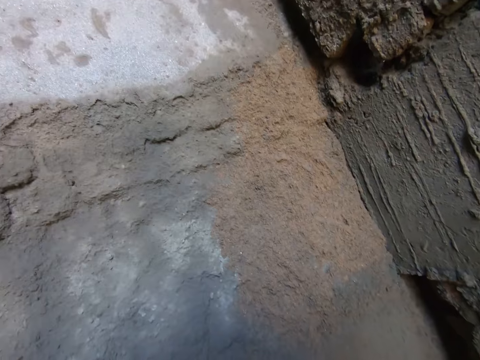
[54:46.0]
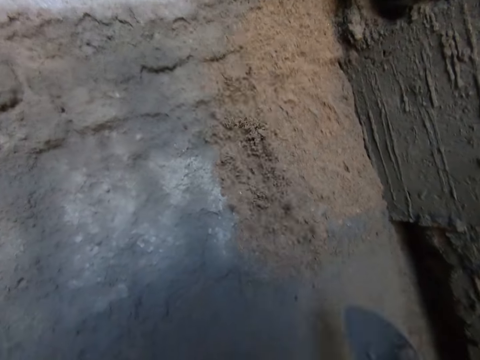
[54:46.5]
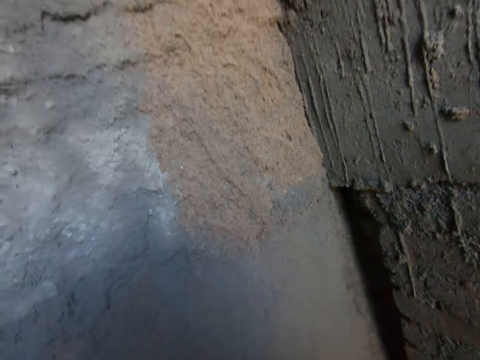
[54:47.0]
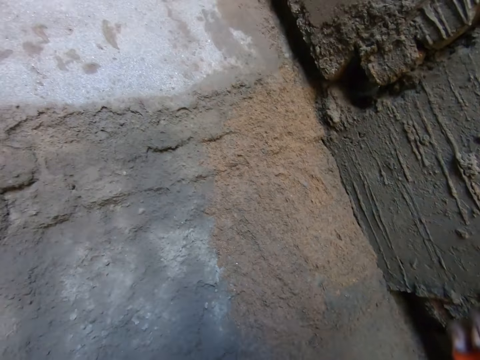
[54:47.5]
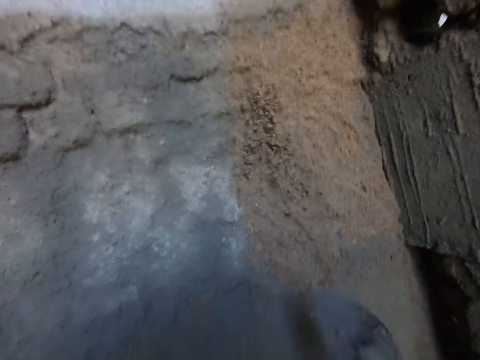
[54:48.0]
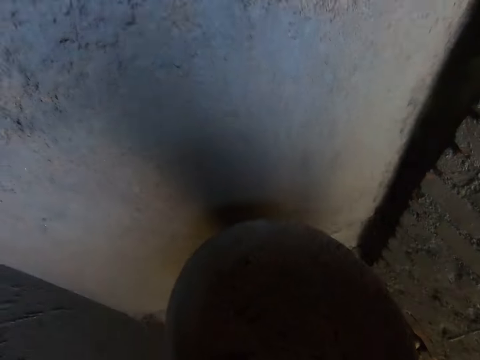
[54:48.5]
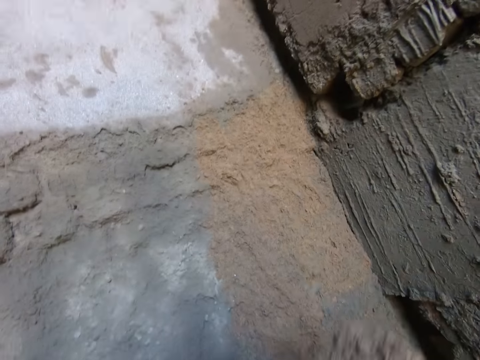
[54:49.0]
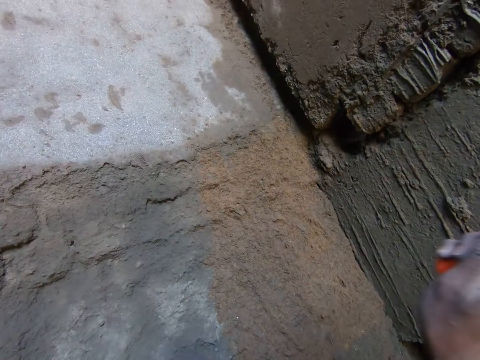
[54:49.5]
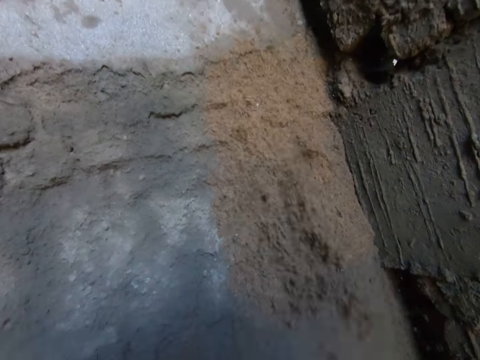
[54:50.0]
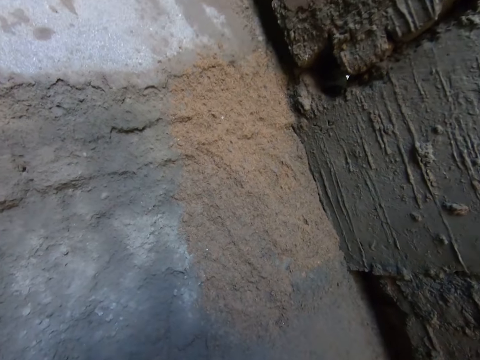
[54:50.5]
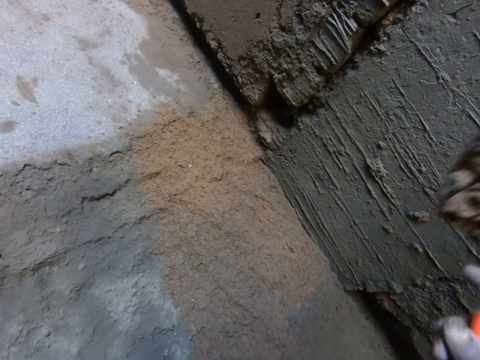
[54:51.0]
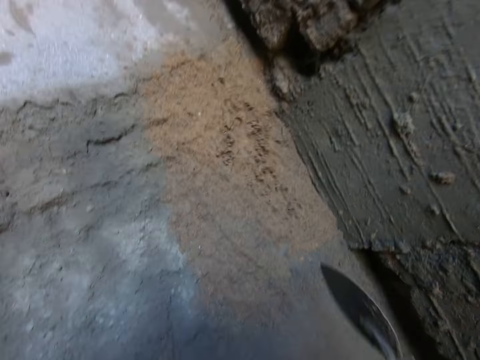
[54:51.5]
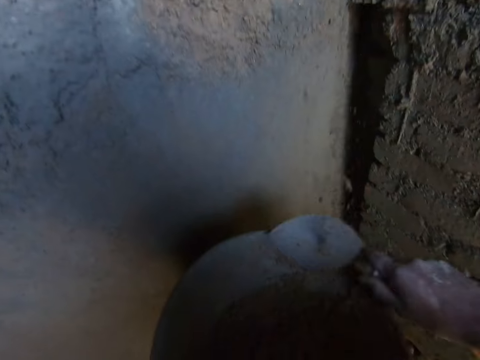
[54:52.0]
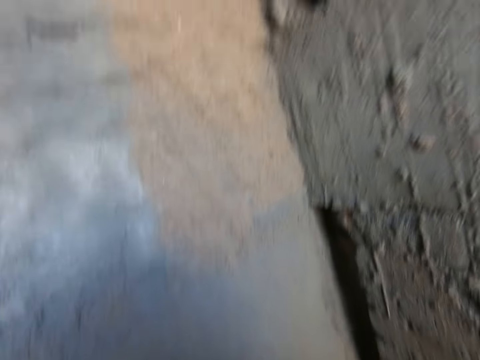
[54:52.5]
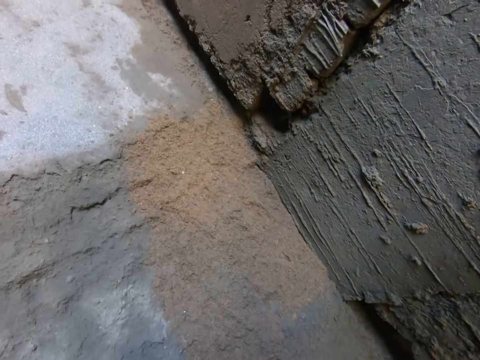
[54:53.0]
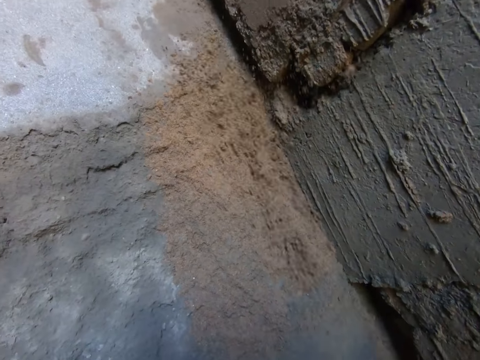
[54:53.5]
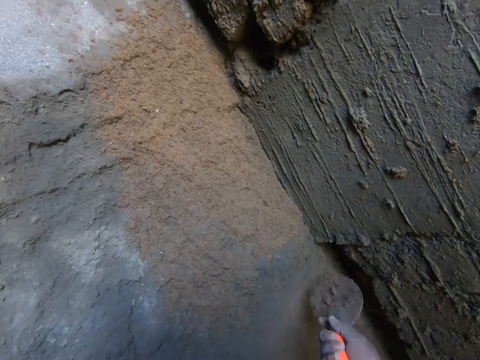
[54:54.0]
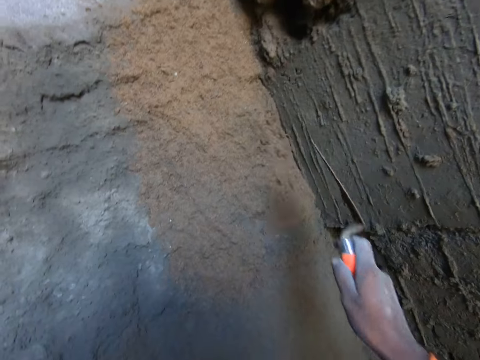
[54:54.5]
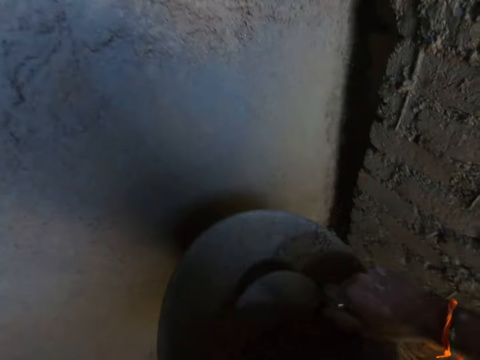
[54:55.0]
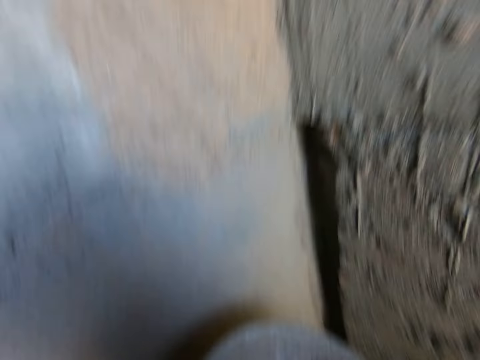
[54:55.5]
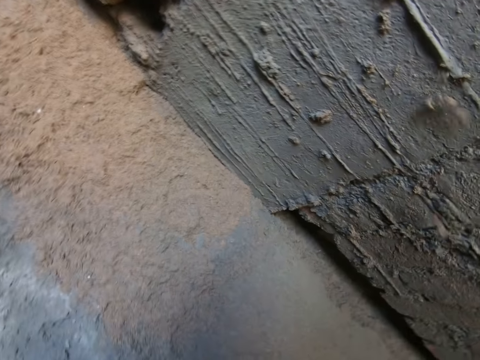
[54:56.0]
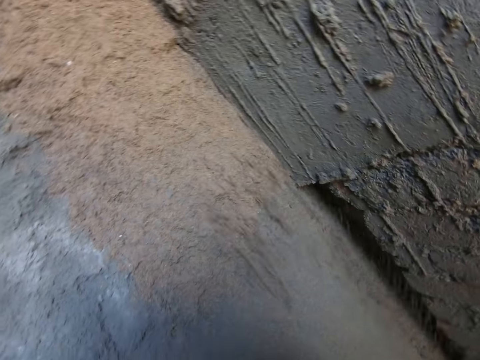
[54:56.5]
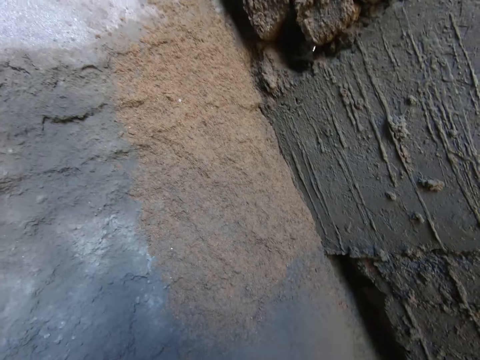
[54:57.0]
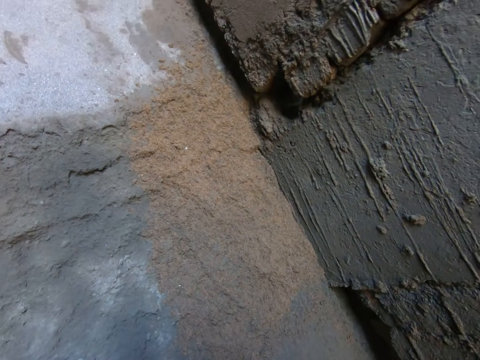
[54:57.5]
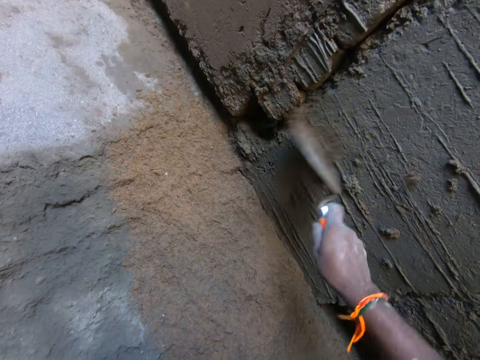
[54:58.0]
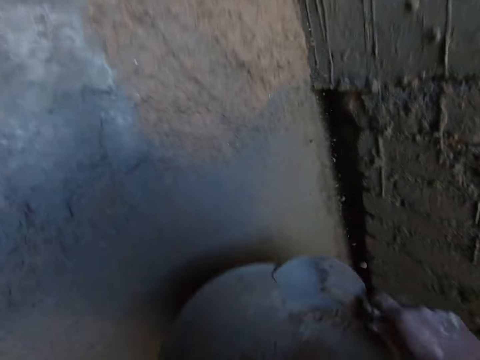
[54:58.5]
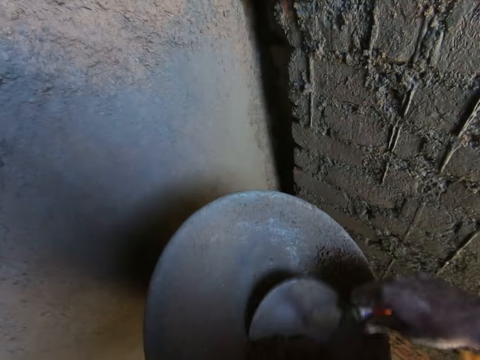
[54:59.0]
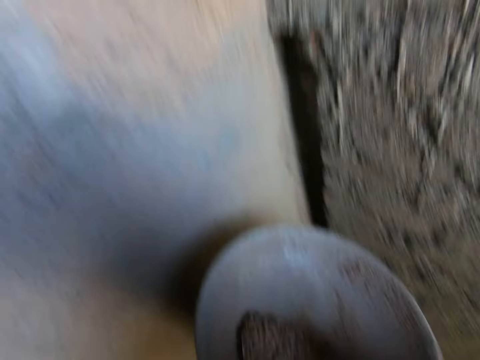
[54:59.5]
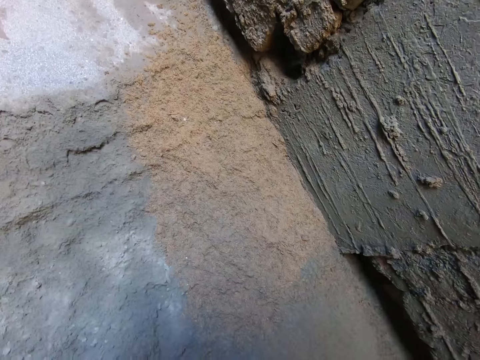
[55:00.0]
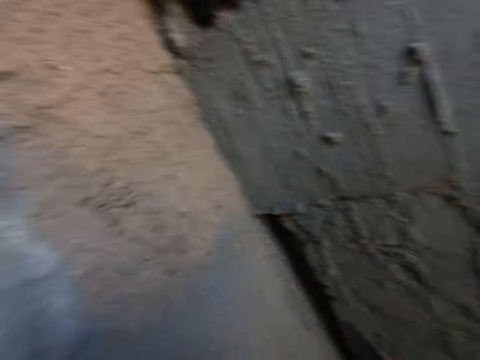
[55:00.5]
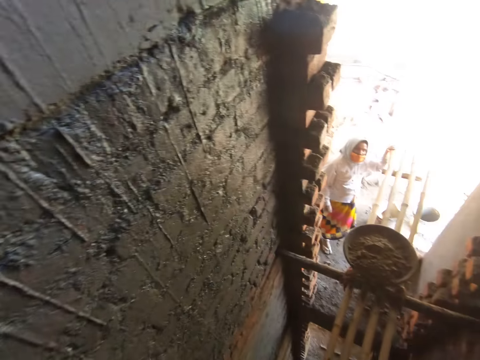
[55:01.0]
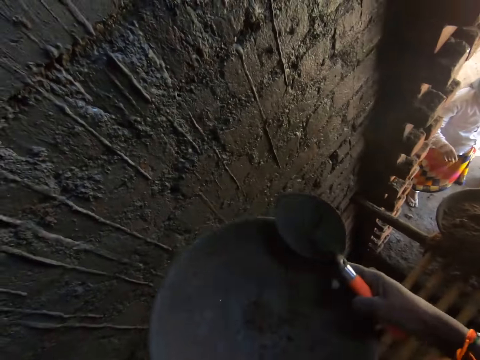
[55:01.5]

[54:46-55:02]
The camera wearer looks at the wall. He pours the sand on the wall with the trowel in his right hand. He packs the sand from the head pan with the trowel in his right hand. He pours the sand on the wall with the trowel in his right hand. He packs the sand from the head pan with the trowel in his right hand. He looks at the head pan. He pours the sand on the wall with the trowel in his right hand. He packs the sand from the head pan with the trowel in his right hand. He pours the sand on the wall with the trowel in his right hand. He packs the sand from the head pan with the trowel in his right hand. He looks at the head pan. He pours the sand on the wall with the trowel in his right hand. He snatches the sand from the wall with the trowel in his right hand. He pours the sand on the wall with the trowel in his right hand. He scrapes the head pan with the trowel in his right hand. He looks at the head pan. He packs the sand from the head pan with the trowel in his right hand. He pours the sand on the wall with the trowel in his right hand. He packs the sand from the head pan with the trowel in his right hand. A woman interacts with the camera wearer. The camera wearer pours the sand on the wall with the trowel in his right hand. He scrapes the head pan with the trowel in his right hand. He looks at the head pan. He packs the sand from the head pan with the trowel in his right hand. He pours the sand on the wall with the trowel in his right hand. He interacts with the woman. He looks at the wall. He talks to the woman and looks around. He picks the head pan from the bamboo scaffolding with both hands.

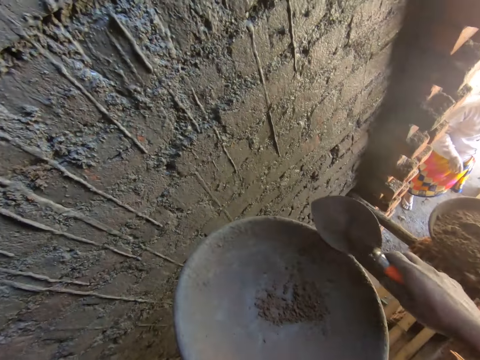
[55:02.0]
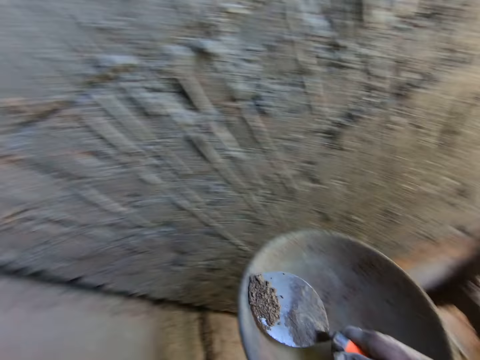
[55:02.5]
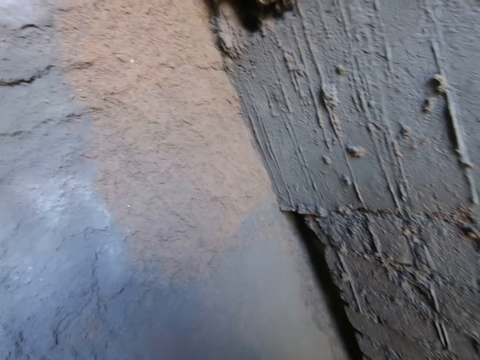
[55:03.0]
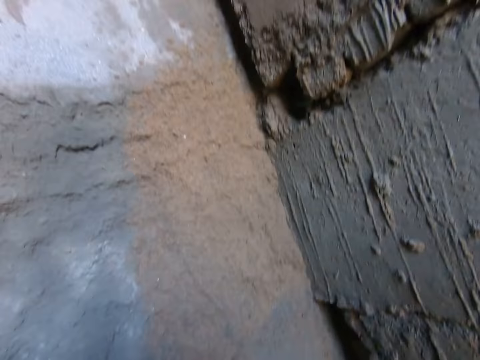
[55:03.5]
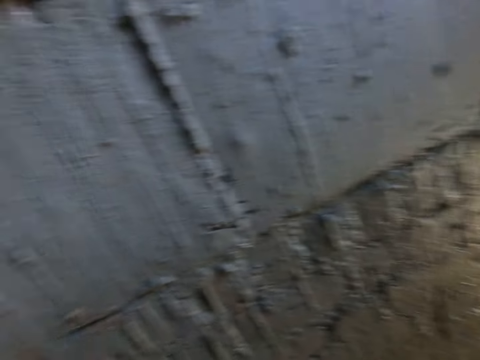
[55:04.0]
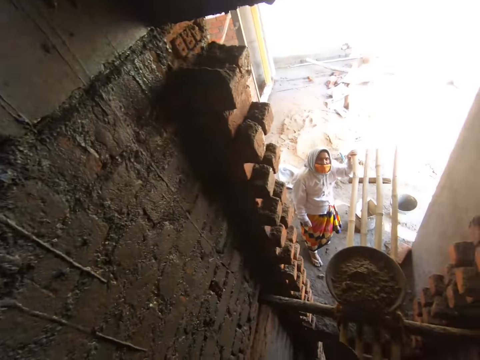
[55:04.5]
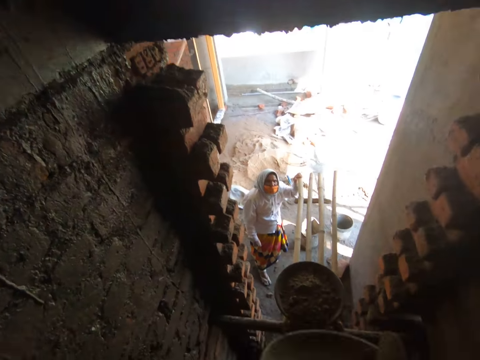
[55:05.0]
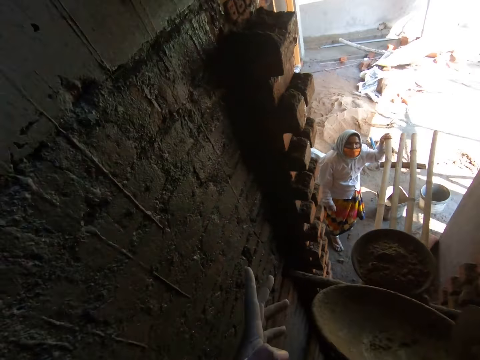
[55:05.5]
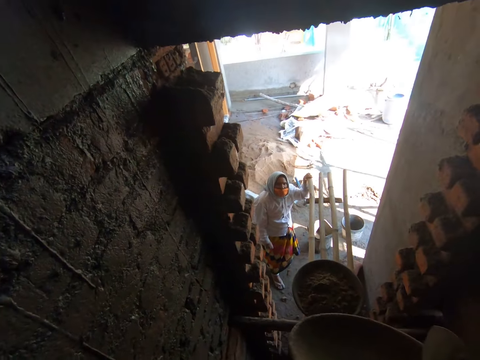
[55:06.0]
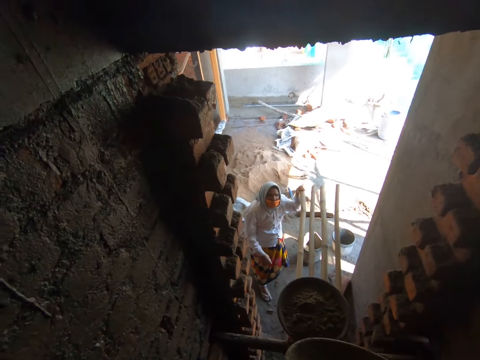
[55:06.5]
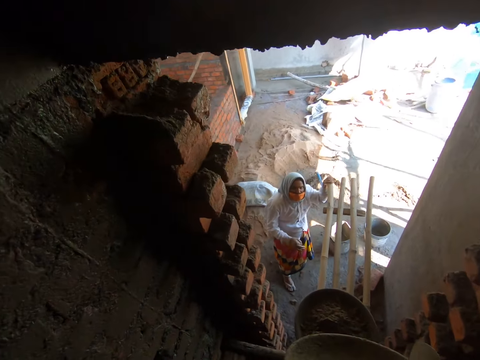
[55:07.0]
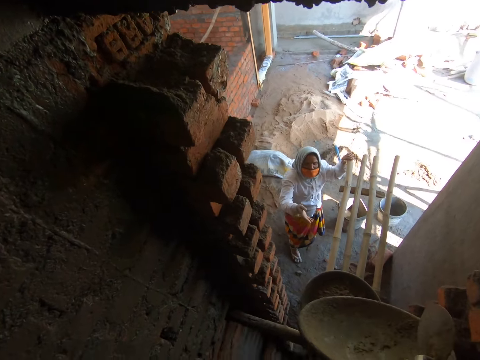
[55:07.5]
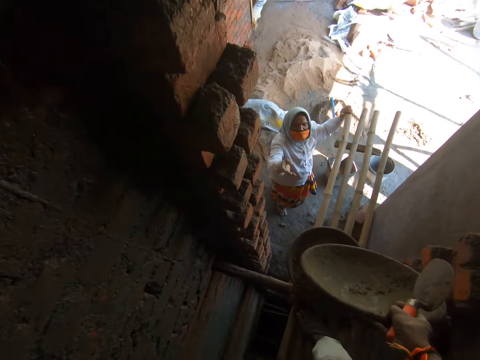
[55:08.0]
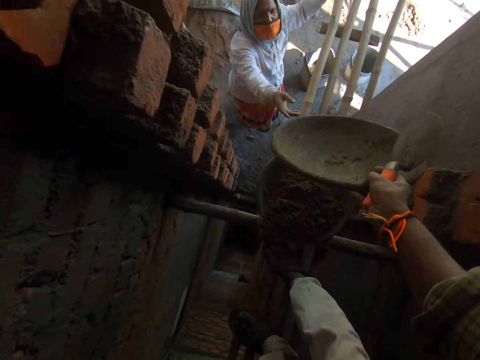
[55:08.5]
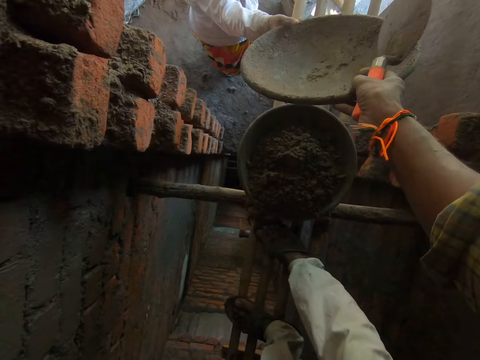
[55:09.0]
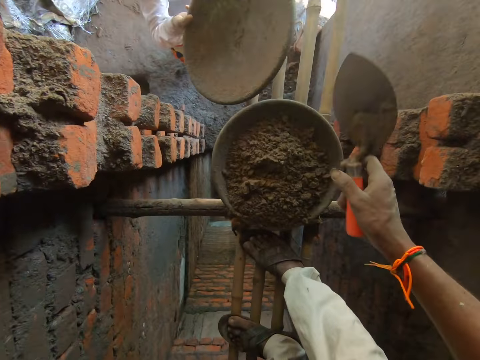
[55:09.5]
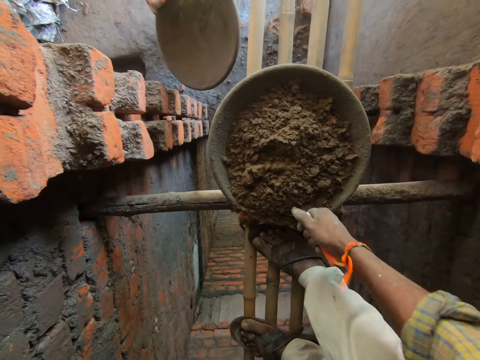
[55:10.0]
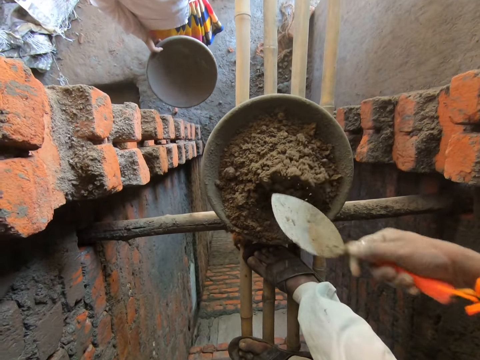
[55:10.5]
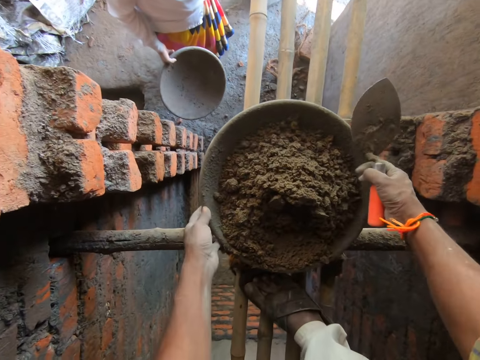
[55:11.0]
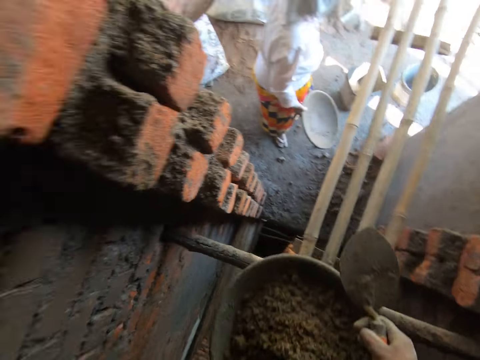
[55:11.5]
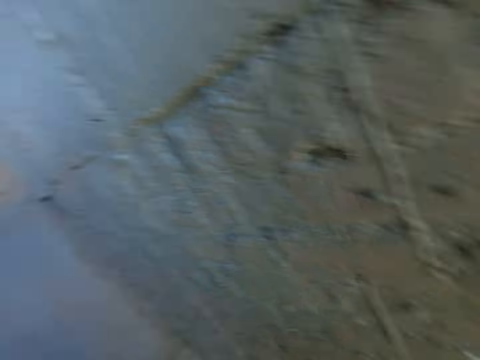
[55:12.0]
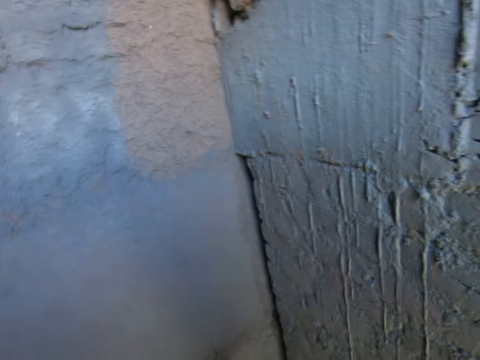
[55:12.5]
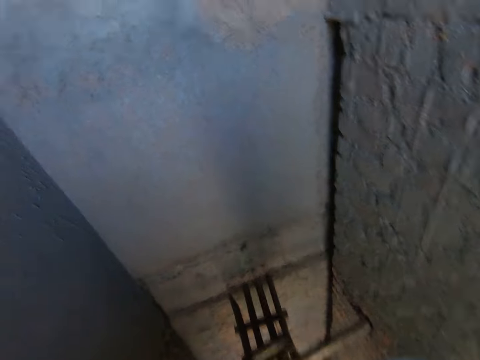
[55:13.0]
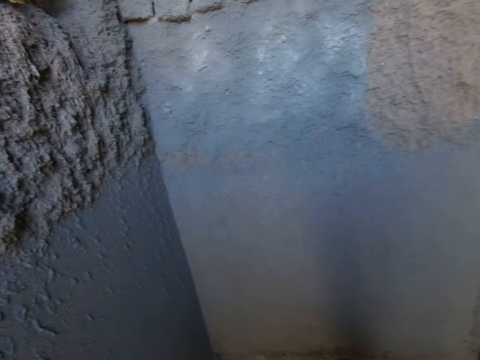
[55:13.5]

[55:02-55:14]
The camera wearer holds the head pan with his left hand. He looks at the head pan. He packs the sand or cement from the head pan with the trowel in his right hand. He pours the sand on the wall with the trowel in his right hand. He looks at the wall. He turns around. A woman holds the bamboo scaffolding with her left hand. The camera wearer passes the head pan from his left hand to his right hand. He talks to the woman and looks at the woman. The woman collects the head pan from the camera wearer with her right hand. The camera wearer mixes the sand in the head pan on the bamboo scaffolding with the trowel in his right hand. He slides the trowel in the cement. He picks the head pan from the bamboo scaffolding with both hands. He turns around. He holds the head pan with his left hand. He packs the sand from the head pan with the trowel in his right hand.
